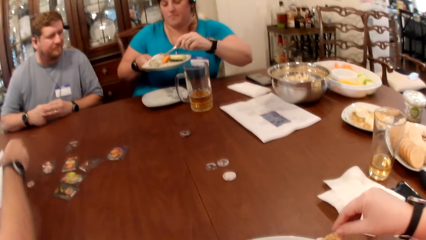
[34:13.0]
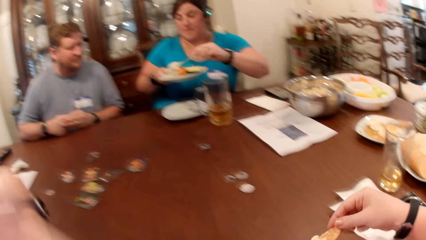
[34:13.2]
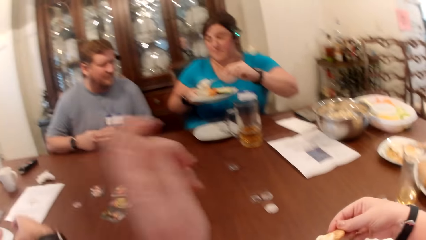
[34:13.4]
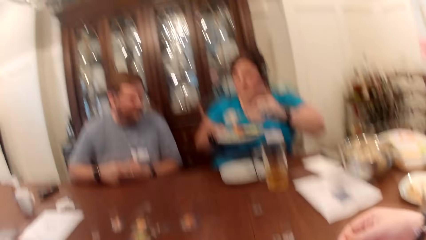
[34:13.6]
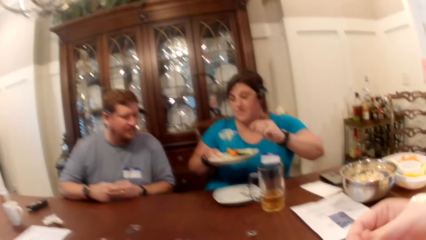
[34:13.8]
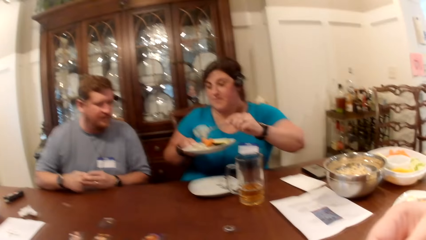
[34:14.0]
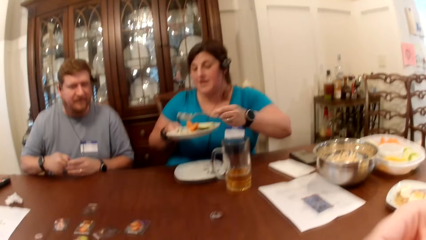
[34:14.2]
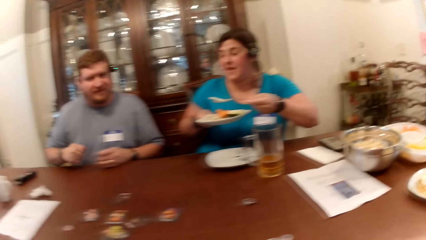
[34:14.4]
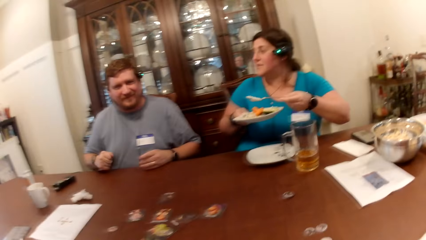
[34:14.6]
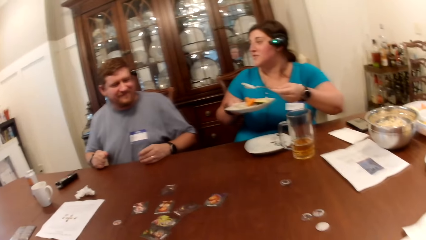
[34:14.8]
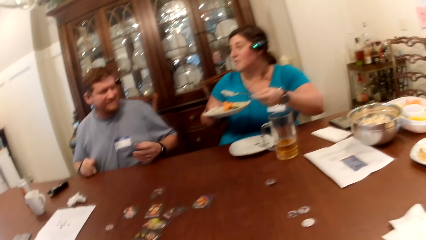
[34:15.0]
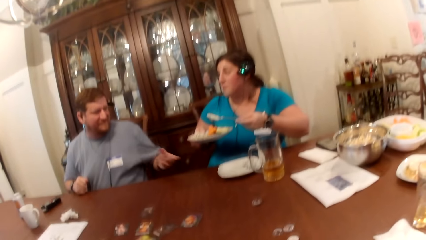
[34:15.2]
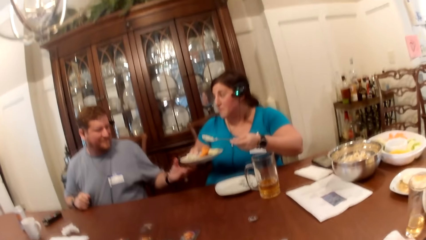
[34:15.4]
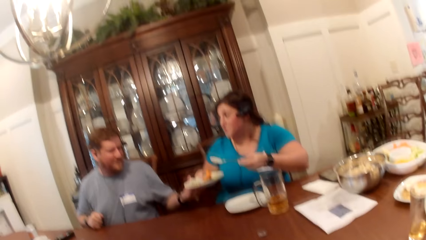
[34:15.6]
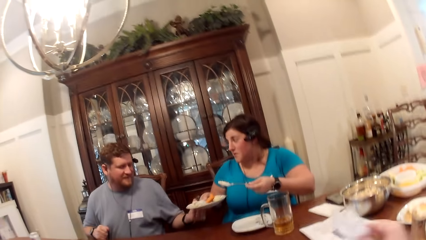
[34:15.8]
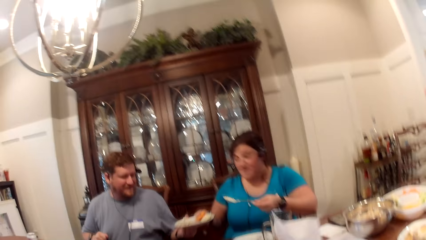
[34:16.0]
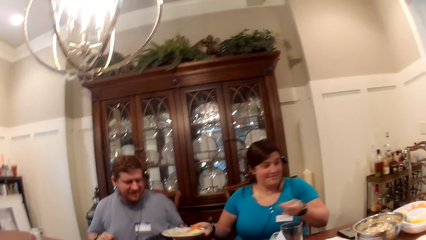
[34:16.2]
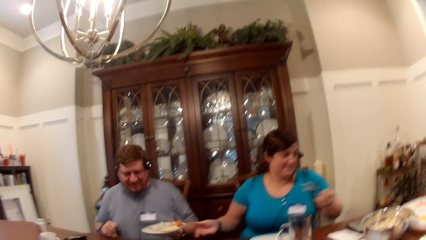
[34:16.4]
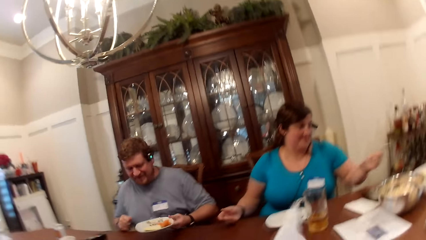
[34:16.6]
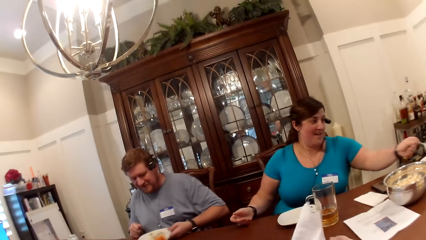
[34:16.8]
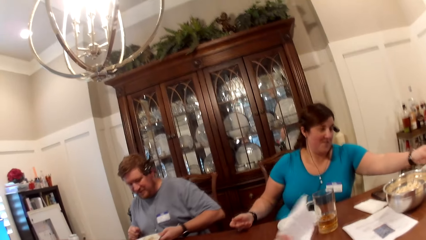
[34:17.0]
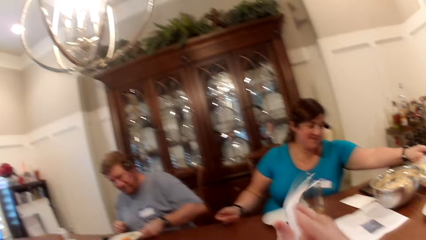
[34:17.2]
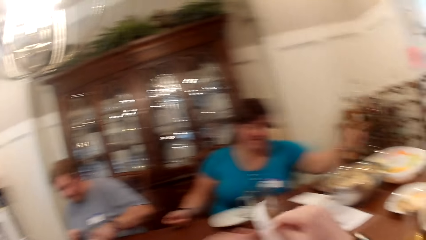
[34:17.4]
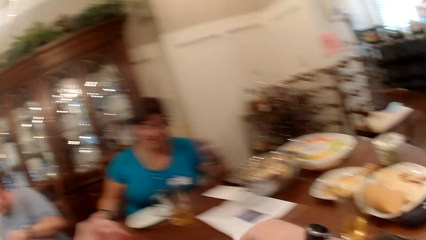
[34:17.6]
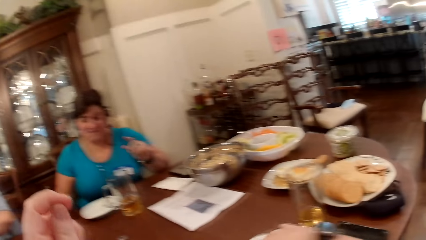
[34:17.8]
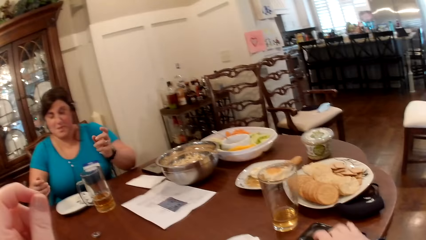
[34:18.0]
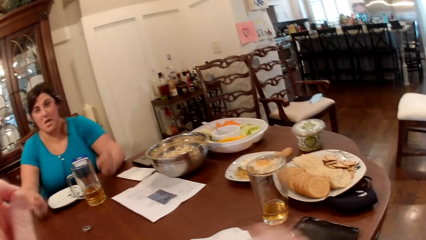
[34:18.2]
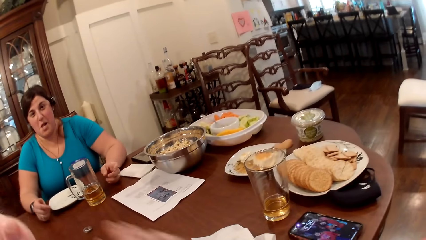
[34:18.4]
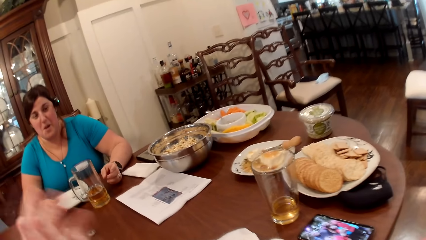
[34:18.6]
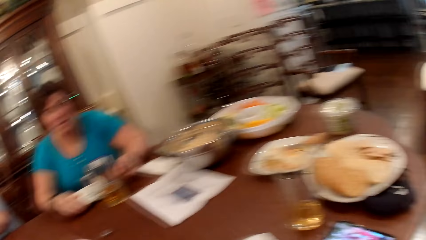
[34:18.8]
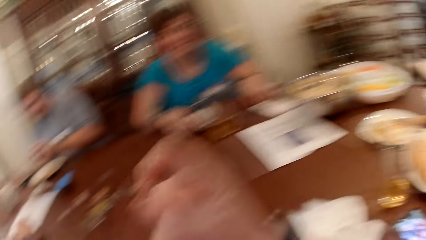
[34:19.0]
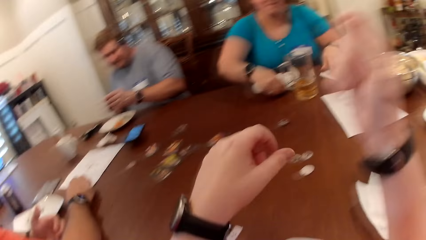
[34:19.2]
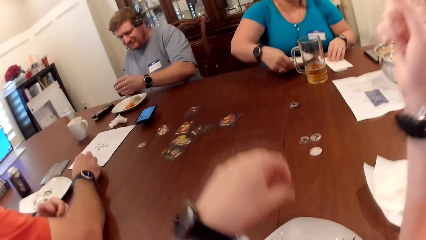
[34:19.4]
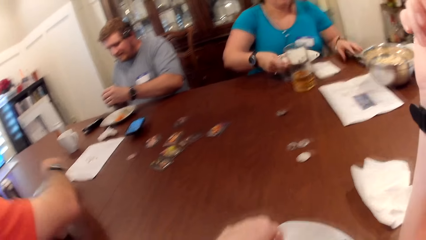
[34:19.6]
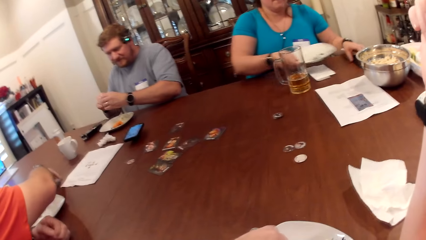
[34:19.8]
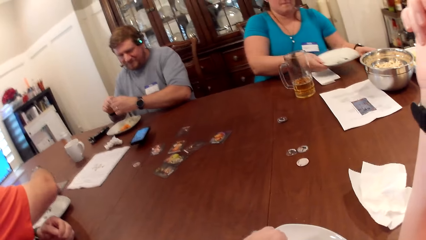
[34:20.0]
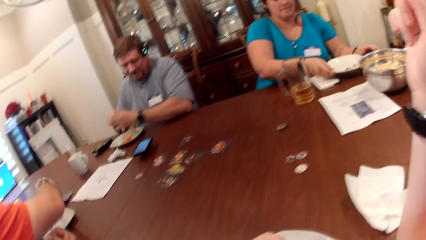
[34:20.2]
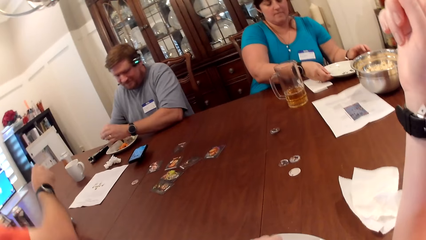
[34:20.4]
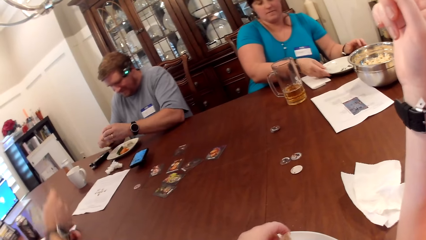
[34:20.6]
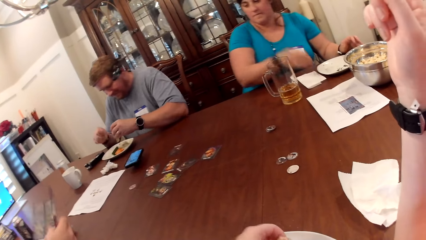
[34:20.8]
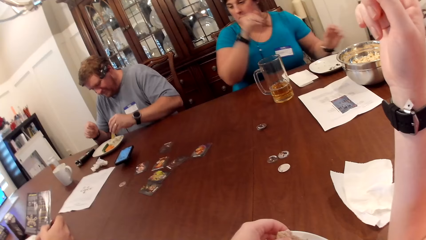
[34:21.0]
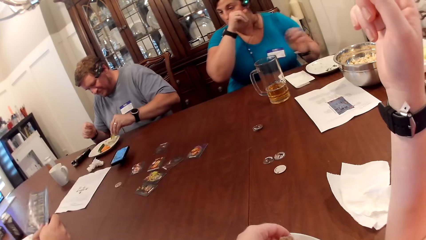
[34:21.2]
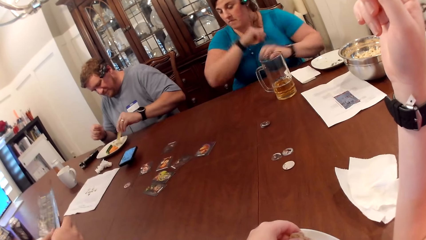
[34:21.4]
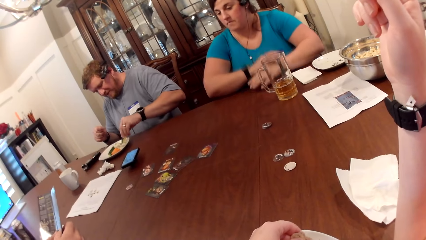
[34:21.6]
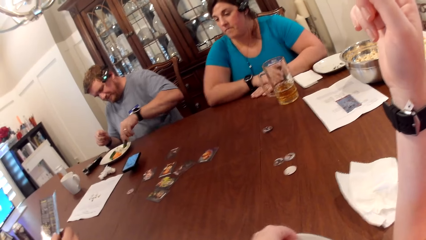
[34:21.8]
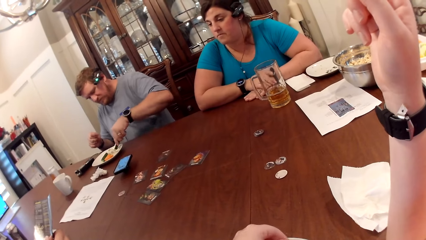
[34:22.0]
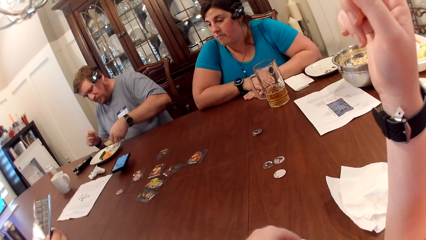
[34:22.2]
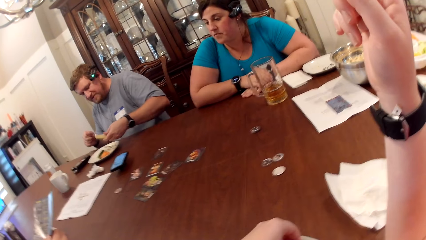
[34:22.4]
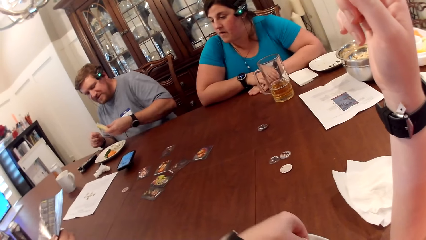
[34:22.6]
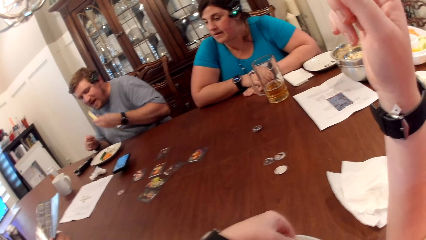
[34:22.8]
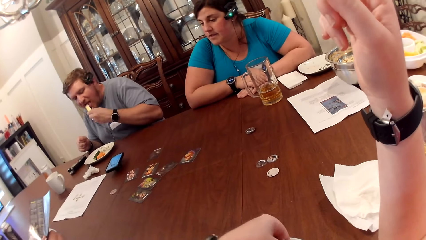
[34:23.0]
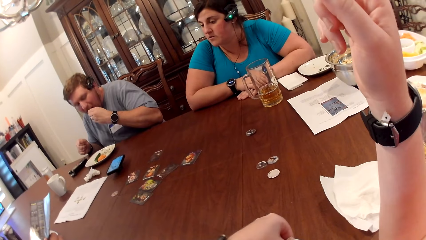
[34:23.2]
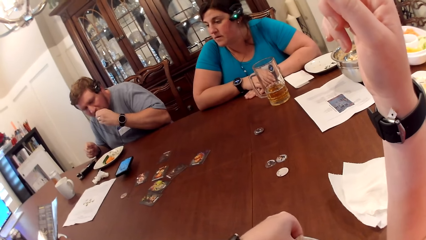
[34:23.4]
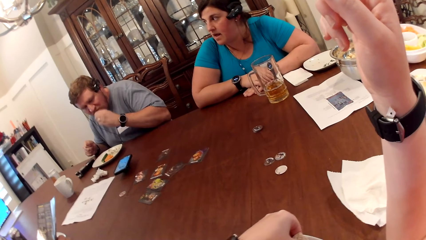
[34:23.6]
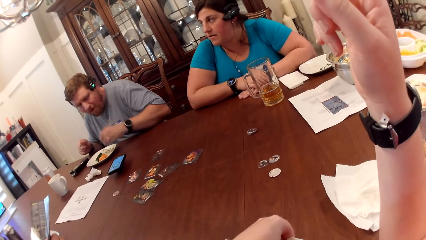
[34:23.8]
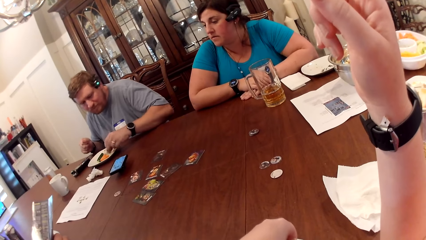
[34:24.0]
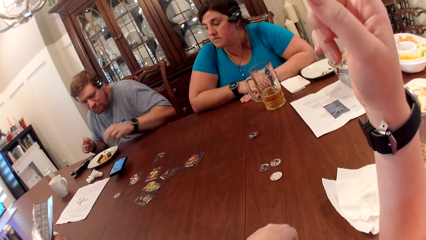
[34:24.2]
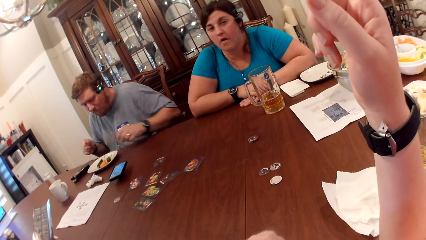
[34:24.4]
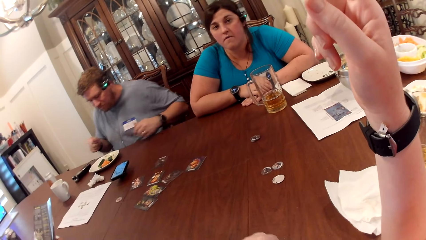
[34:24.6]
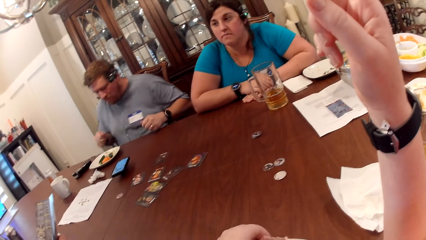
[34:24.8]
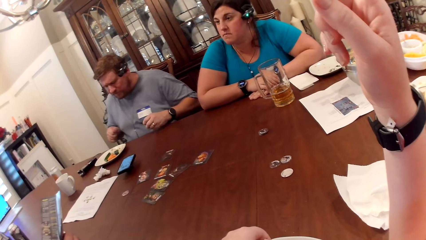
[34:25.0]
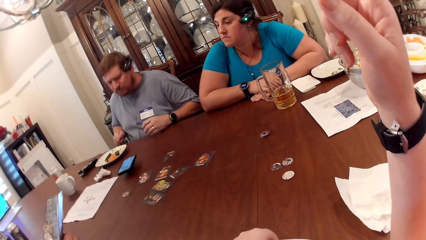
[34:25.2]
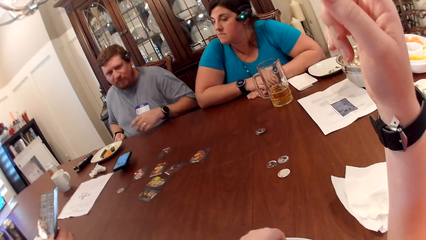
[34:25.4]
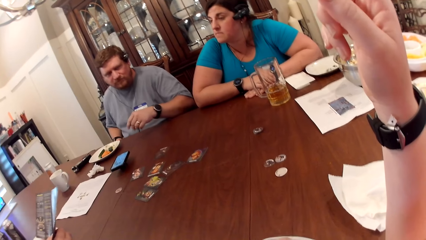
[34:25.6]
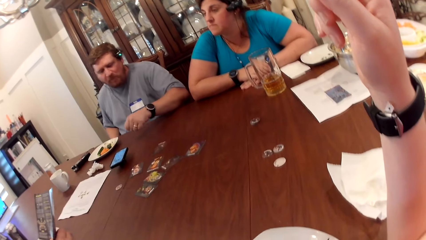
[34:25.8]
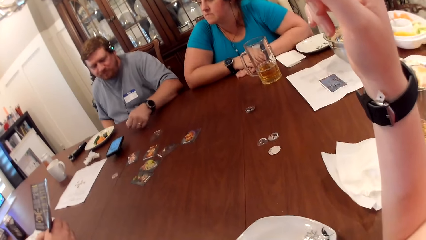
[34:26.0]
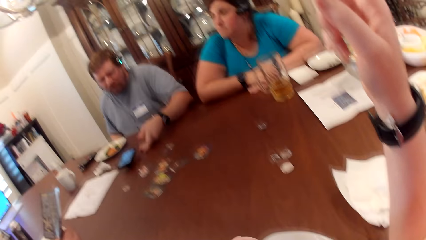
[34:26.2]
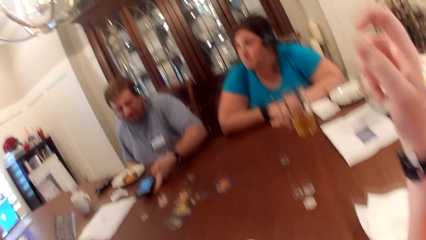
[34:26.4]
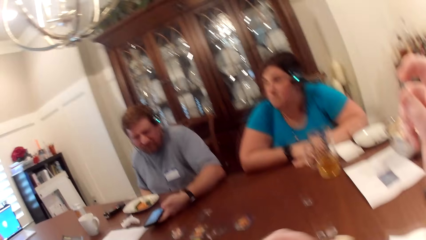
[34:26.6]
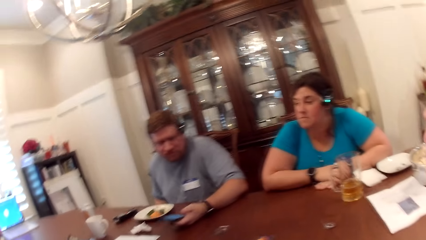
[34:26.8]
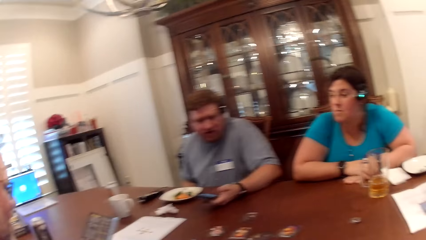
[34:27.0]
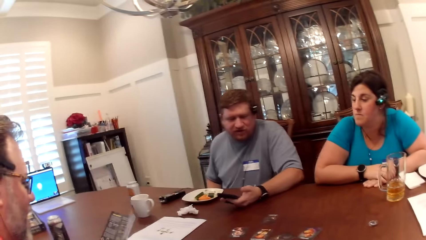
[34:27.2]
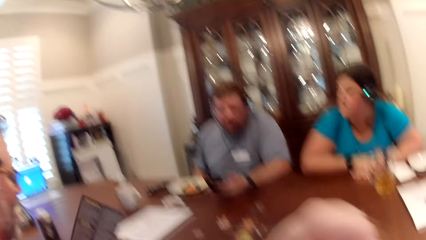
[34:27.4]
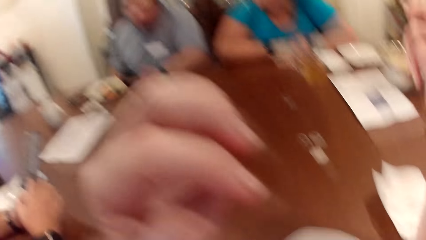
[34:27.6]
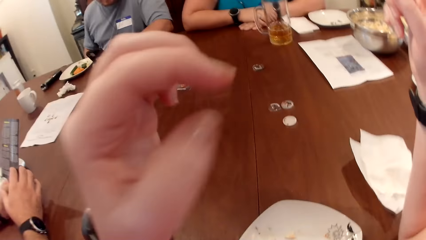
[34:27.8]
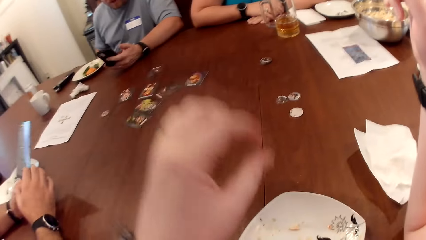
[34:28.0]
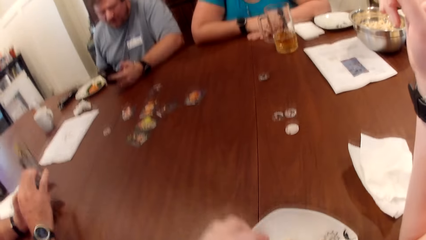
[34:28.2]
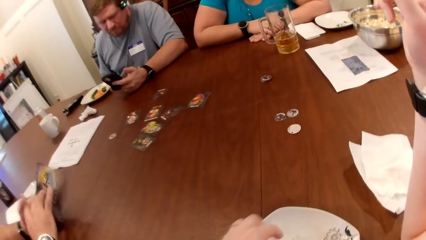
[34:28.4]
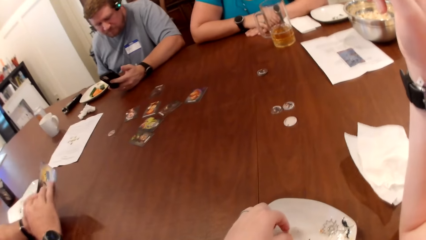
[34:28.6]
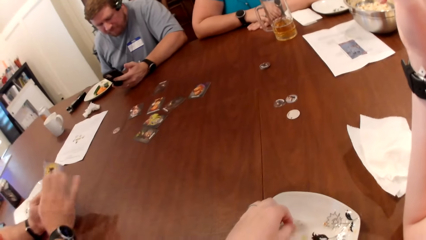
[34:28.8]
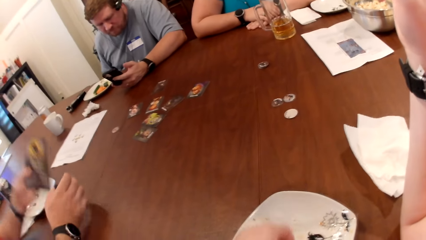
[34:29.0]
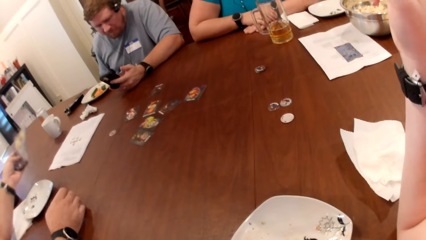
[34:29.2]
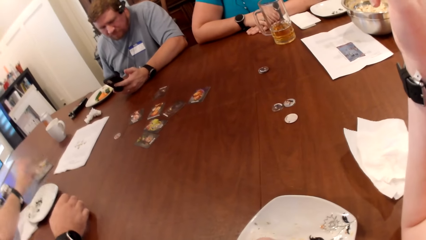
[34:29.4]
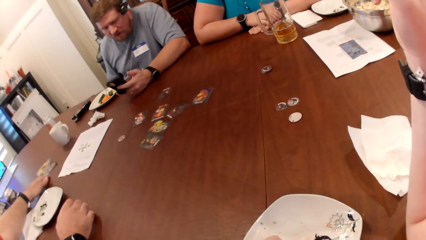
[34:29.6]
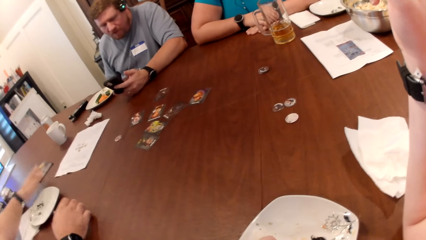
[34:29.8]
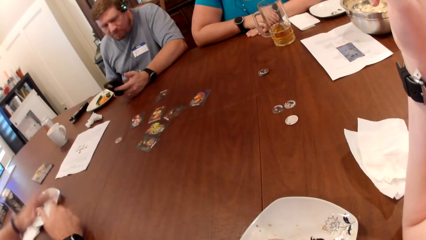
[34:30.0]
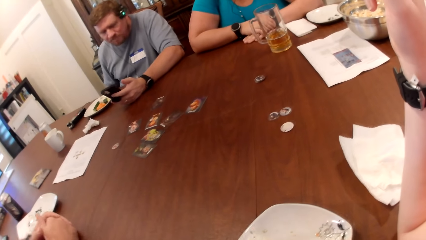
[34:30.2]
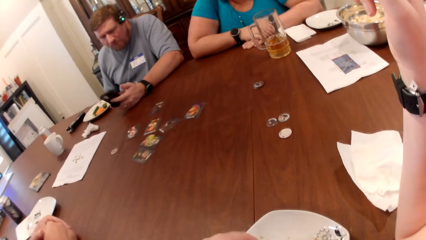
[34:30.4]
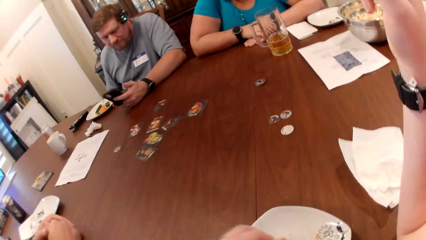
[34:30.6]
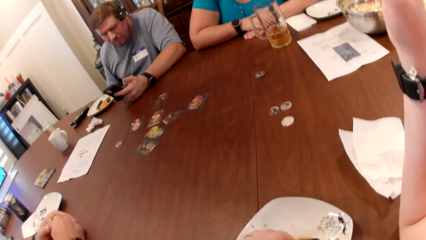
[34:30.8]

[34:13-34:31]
A woman puts the salad cream in the spoon on the plate with her right hand. She interacts with a man. The camera wearer eats the food. The woman passes the plate to the man with her right hand. The camera wearer picks up a serviette. The woman drops the spoon in the vegetable tray with her left hand. The camera wearer wipes both hands with the napkin. Another man interacts with the camera wearer, the woman and the first man. The woman drops her left hand on the table. The camera wearer taps the phone on the table with her right hand. The woman adjusts a plate on the table with her right hand. The other man picks up a game rulebook from the table with his right hand. The camera wearer raises her hand. The first man eats the vegetables in the plate with his left hand. The camera wearer picks some food. The first man picks up the phone on the table with his left hand. The camera wearer eats the food. She picks up the biscuit from the plate with her left hand. The other man passes the game rulebook in his right hand to his left hand and drops the game rulebook on the table with his left hand. The first man interacts with the camera wearer, the woman and the other man.
